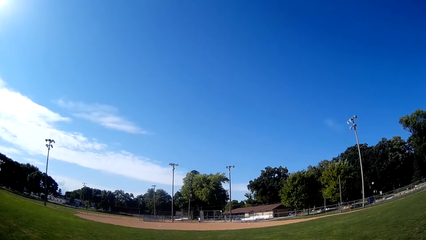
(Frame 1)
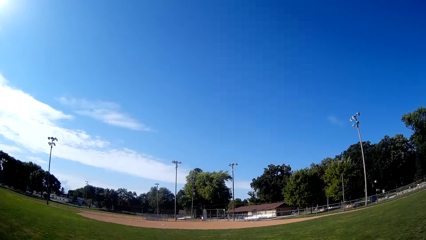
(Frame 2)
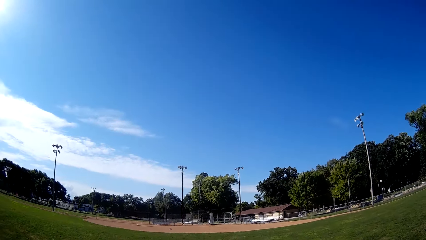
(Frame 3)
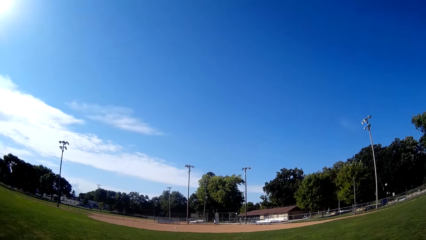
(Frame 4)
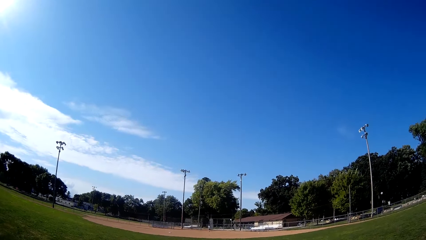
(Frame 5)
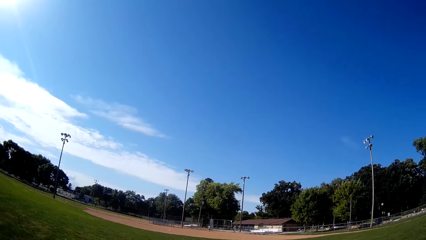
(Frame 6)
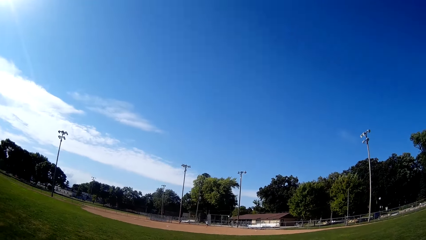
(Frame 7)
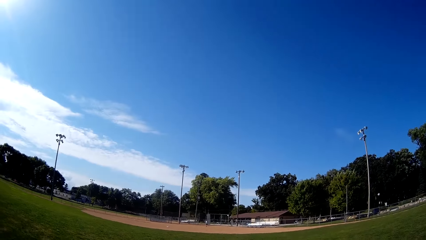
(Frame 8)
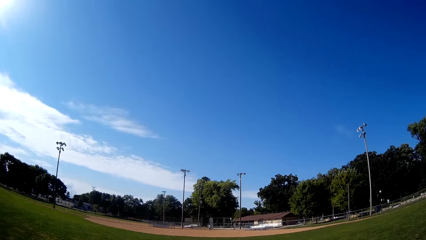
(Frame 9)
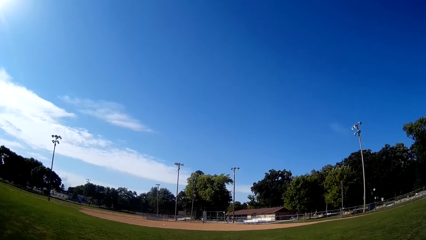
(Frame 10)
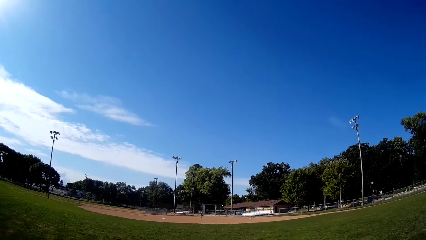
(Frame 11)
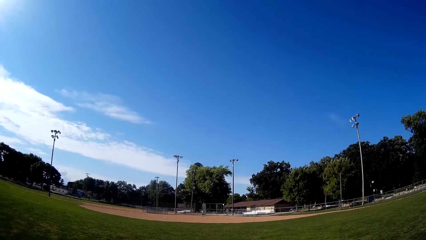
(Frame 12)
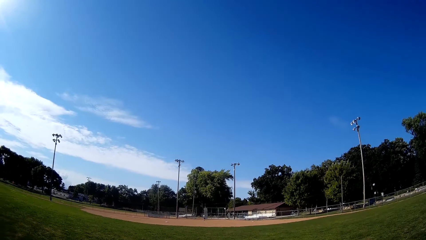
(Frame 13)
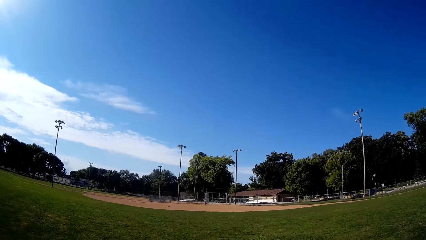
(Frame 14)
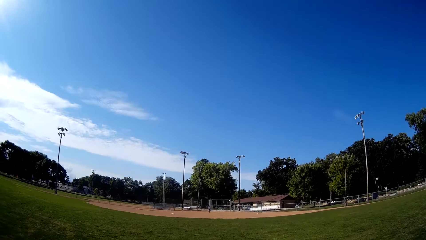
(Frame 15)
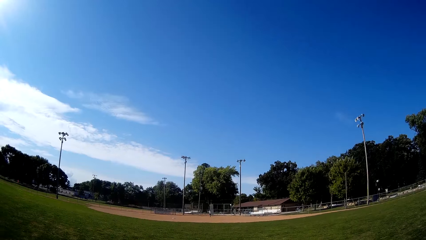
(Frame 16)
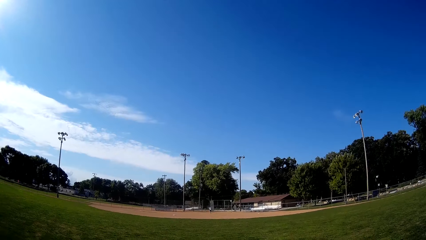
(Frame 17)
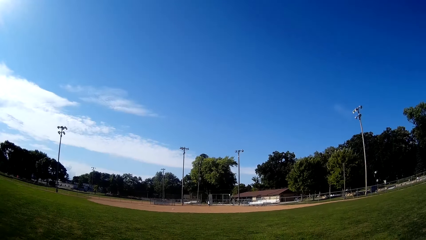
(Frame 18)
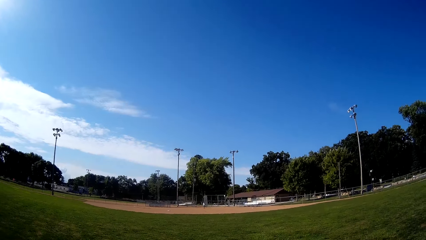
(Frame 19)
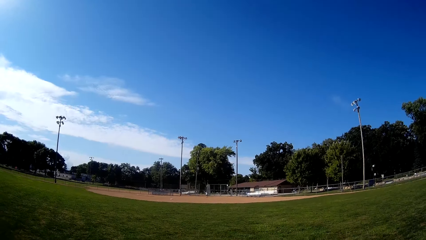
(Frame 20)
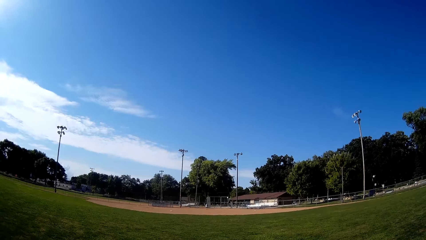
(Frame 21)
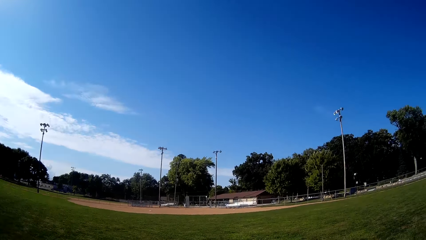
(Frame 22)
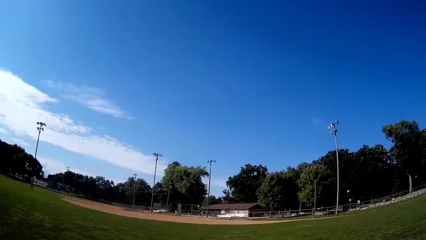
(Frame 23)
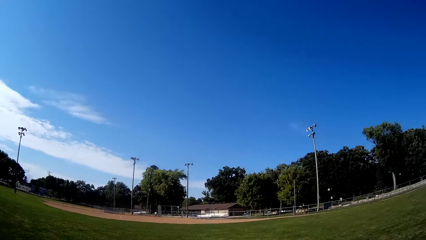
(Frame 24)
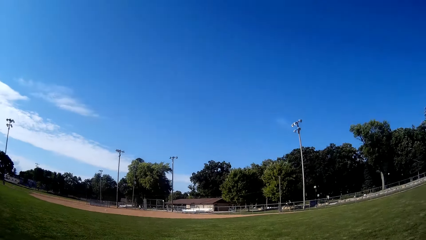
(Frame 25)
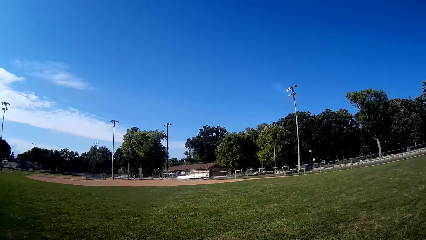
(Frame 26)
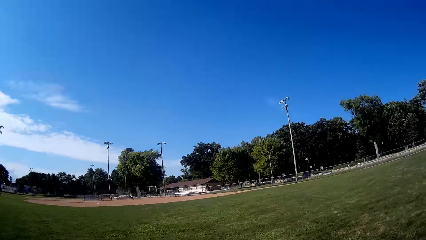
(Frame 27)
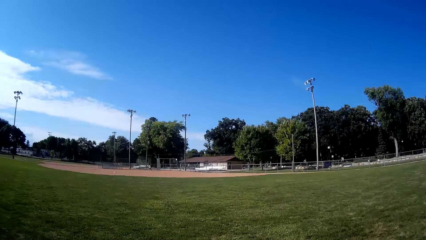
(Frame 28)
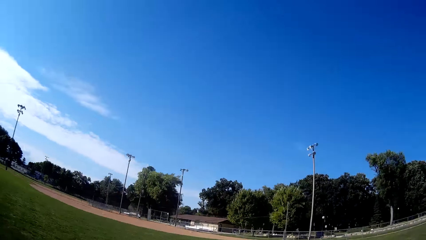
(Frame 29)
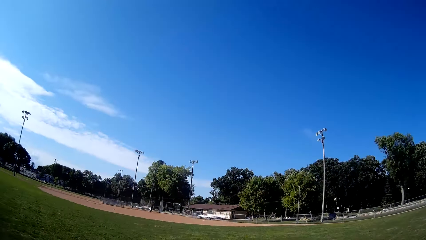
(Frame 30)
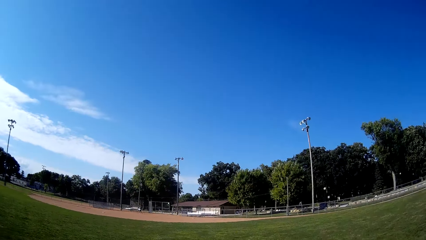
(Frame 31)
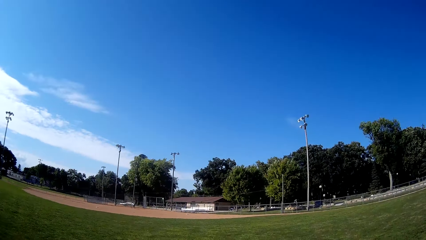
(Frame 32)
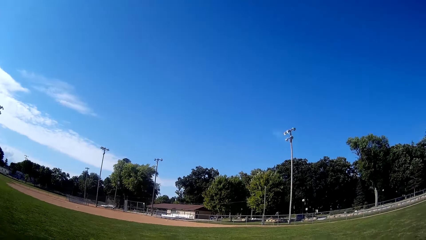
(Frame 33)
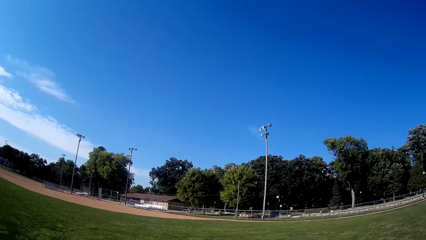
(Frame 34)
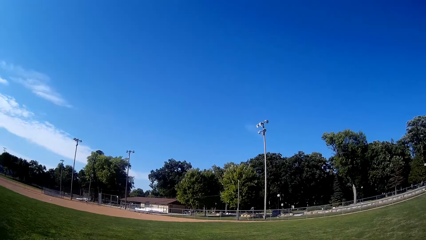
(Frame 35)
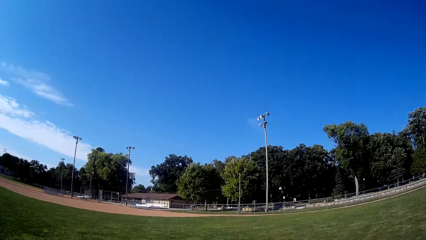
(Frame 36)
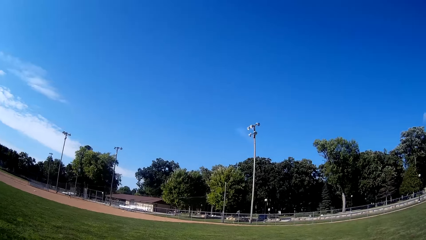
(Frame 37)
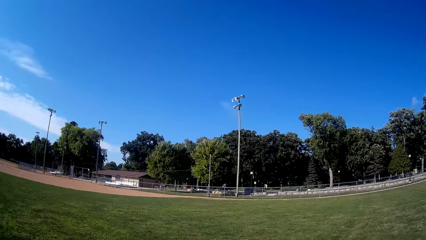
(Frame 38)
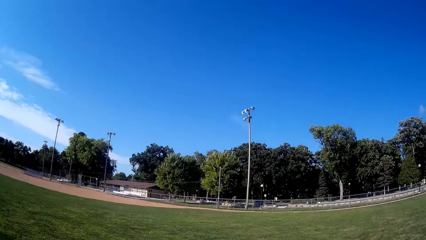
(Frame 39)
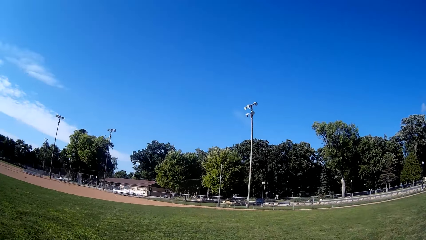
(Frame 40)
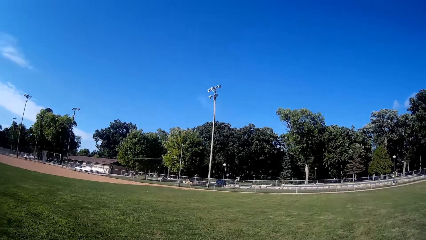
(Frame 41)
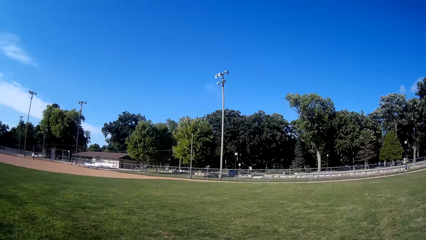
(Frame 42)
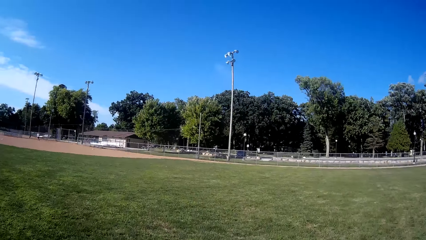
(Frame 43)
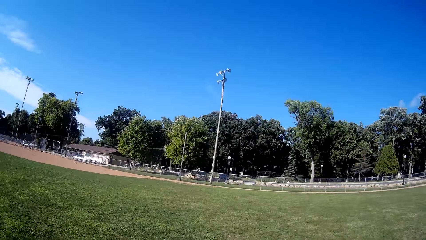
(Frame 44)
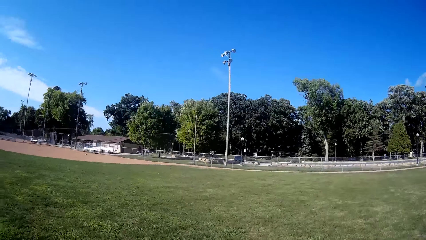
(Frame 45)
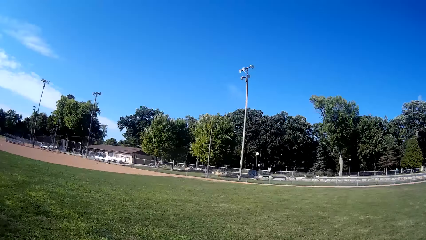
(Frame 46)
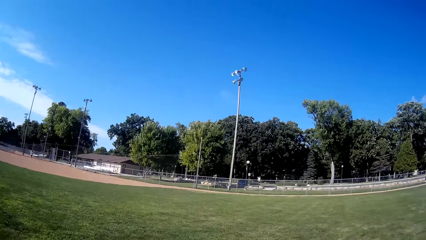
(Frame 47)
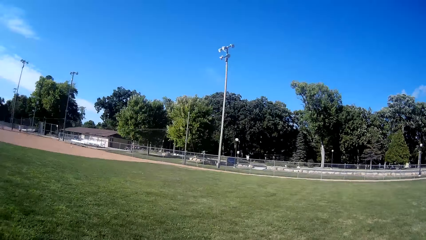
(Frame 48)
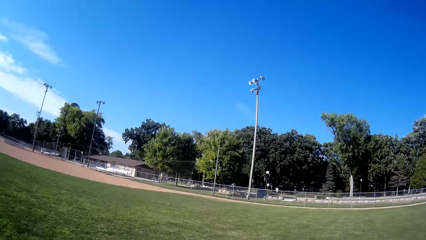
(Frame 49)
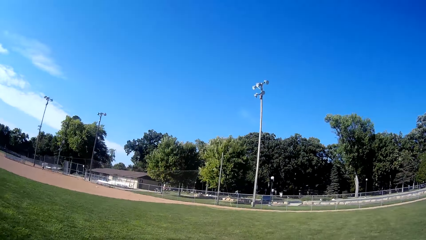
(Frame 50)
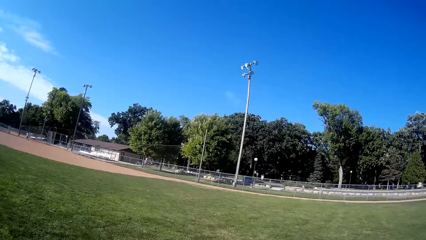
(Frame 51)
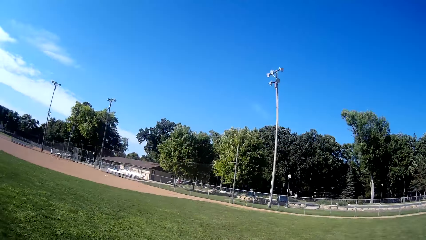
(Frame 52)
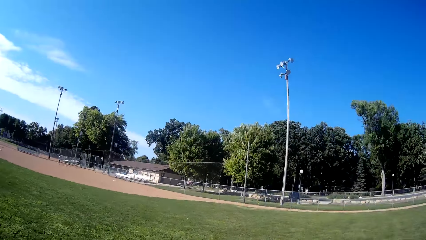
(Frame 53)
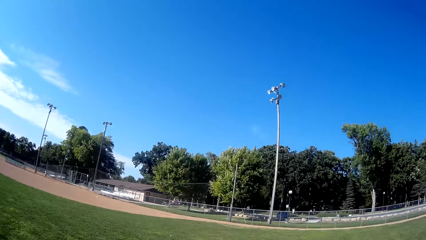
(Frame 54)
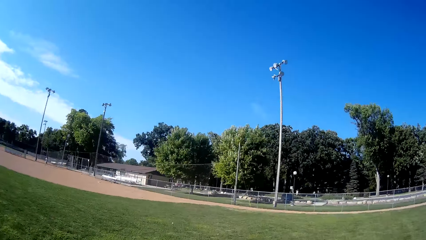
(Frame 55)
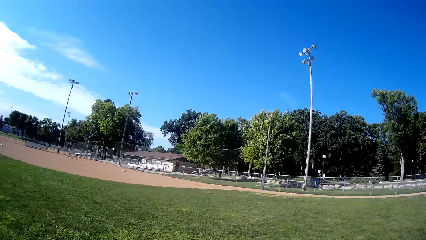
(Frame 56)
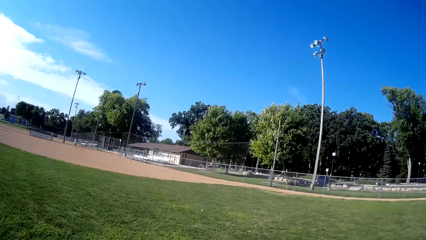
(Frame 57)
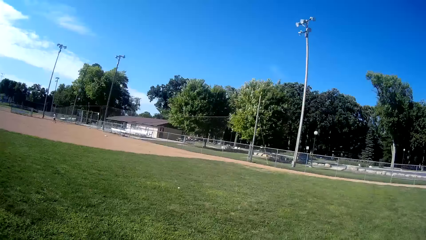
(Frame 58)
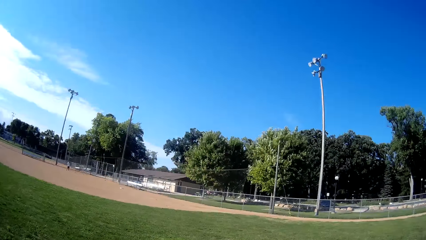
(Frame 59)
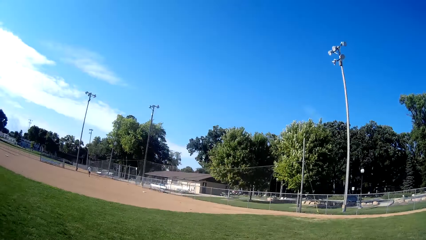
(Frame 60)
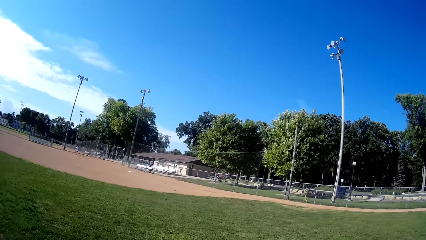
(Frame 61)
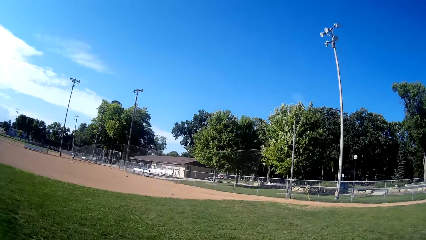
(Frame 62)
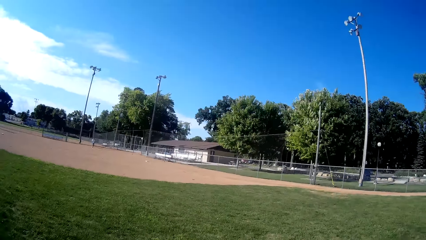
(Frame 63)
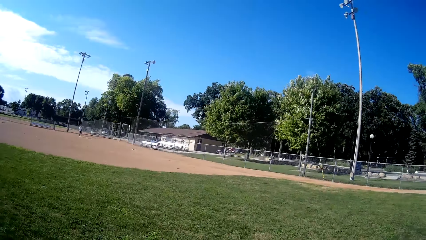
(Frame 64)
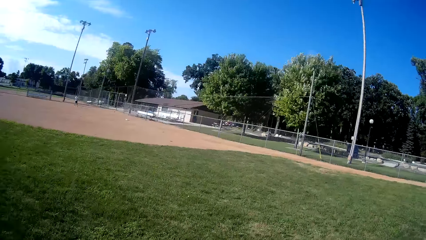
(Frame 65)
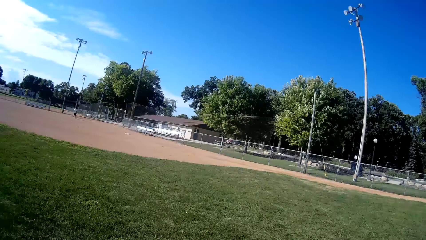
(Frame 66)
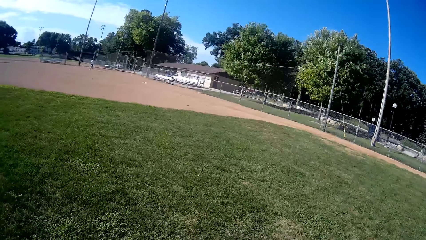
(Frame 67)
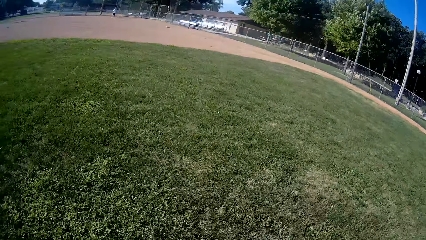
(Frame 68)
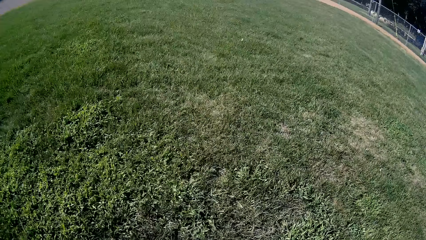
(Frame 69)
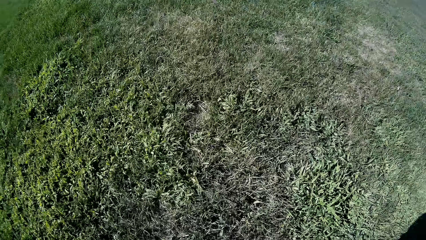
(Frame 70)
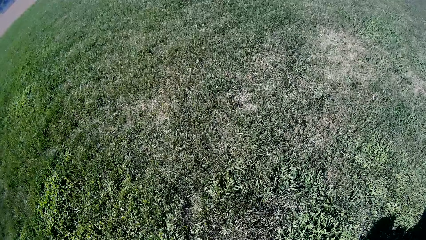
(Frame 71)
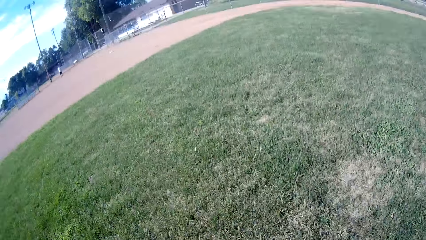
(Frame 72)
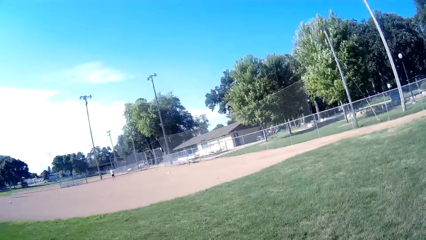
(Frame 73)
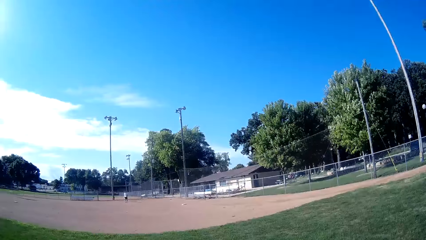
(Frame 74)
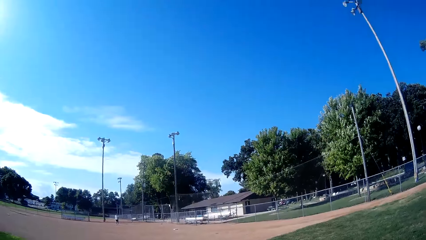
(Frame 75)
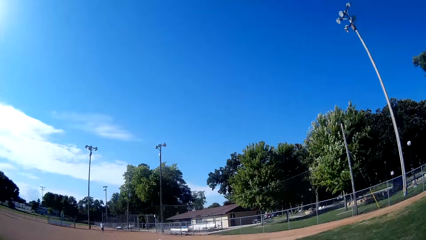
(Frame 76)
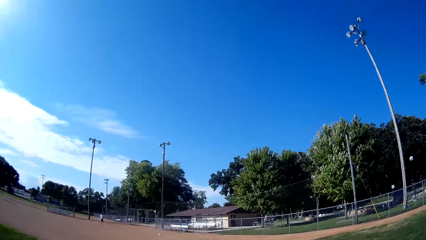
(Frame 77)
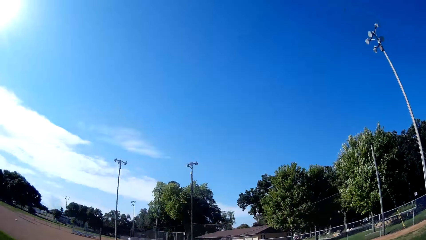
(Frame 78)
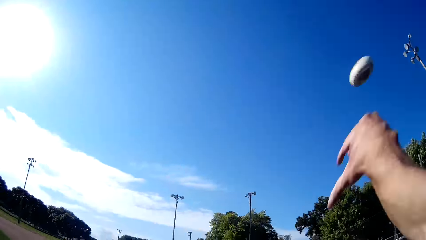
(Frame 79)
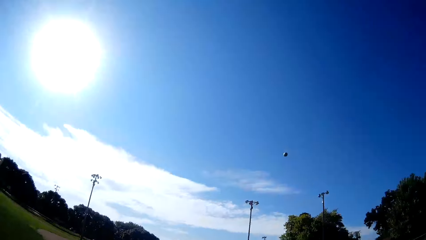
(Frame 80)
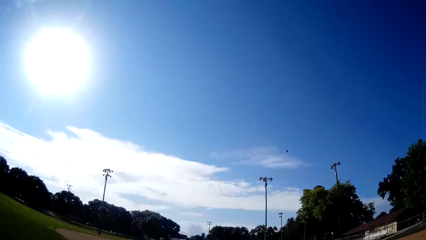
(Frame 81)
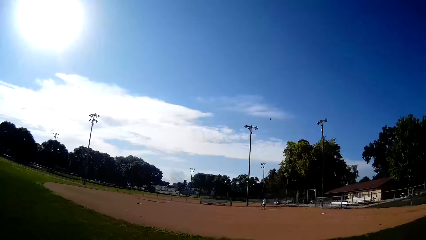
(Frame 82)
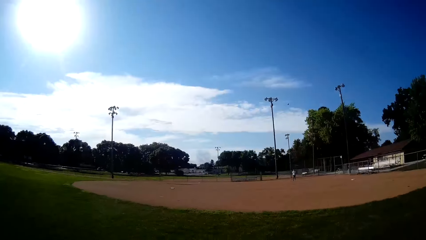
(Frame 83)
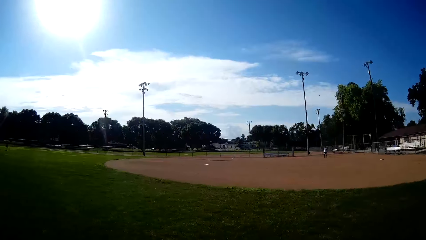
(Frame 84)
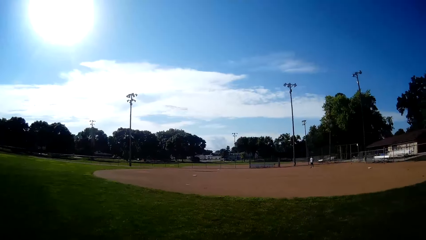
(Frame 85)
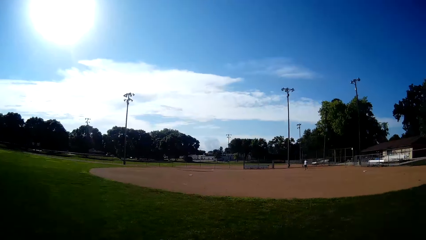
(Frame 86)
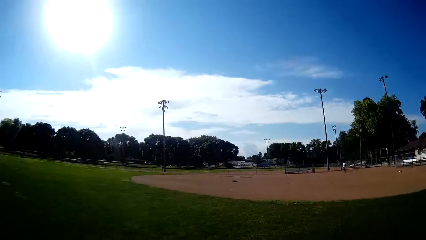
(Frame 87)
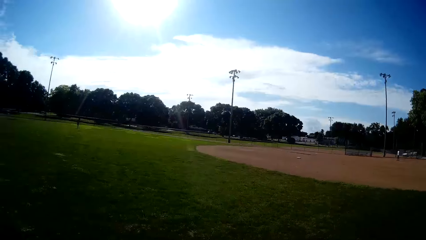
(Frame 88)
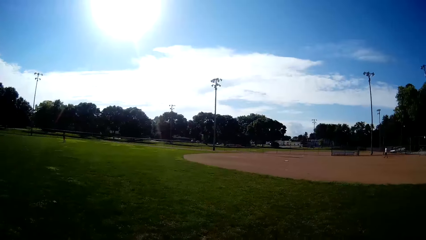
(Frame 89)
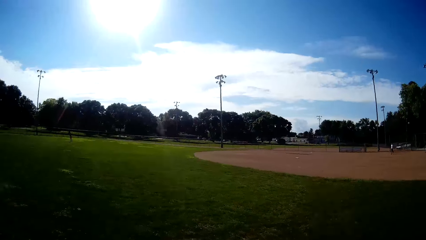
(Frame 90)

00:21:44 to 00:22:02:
The man bats the baseball to the camera wearer. The camera wearer runs towards the direction of the baseball. They pick up the baseball. They pitch the baseball to the man.
